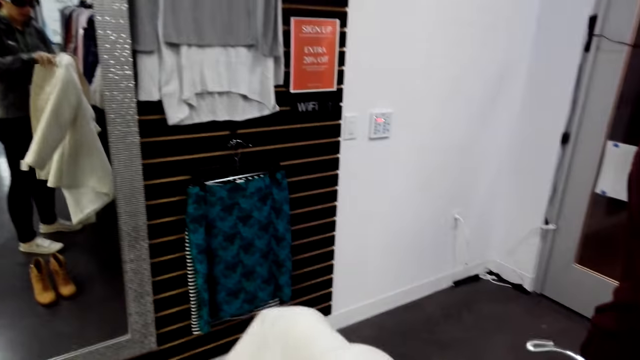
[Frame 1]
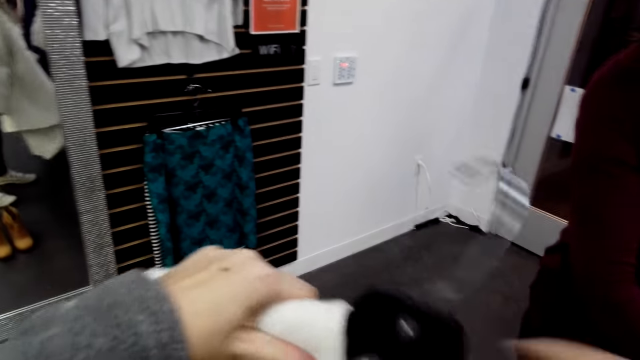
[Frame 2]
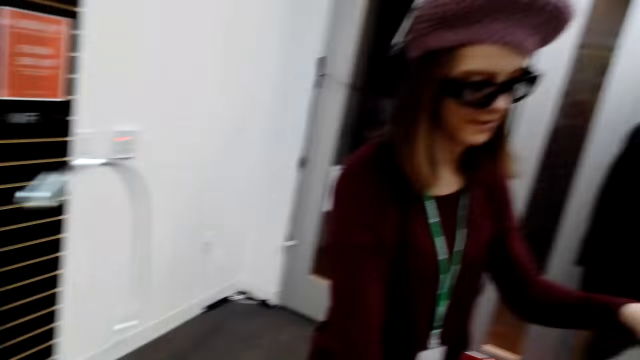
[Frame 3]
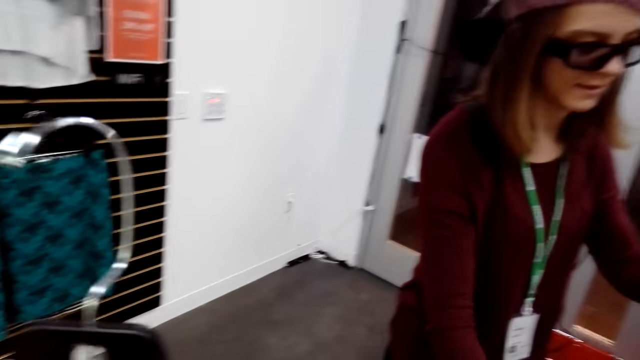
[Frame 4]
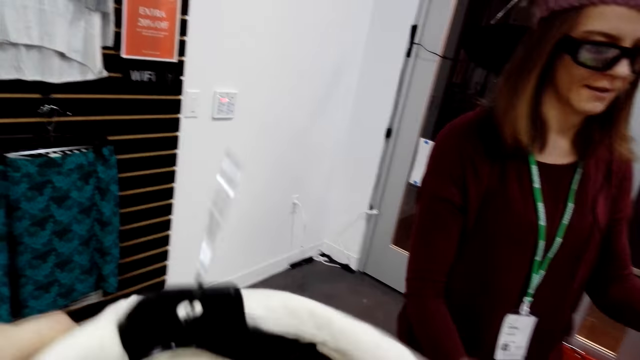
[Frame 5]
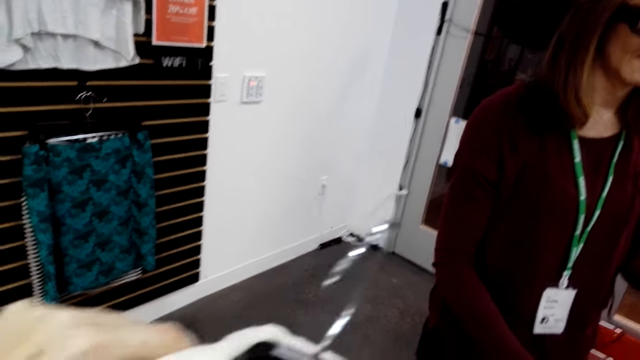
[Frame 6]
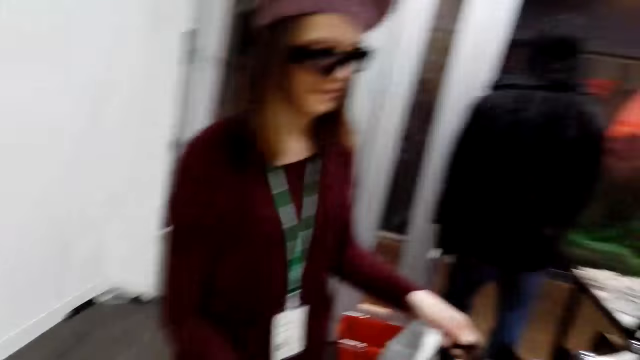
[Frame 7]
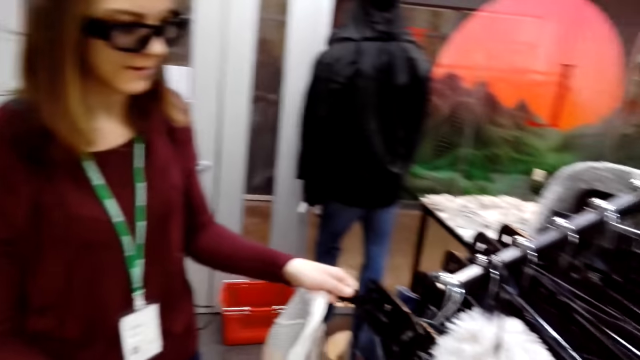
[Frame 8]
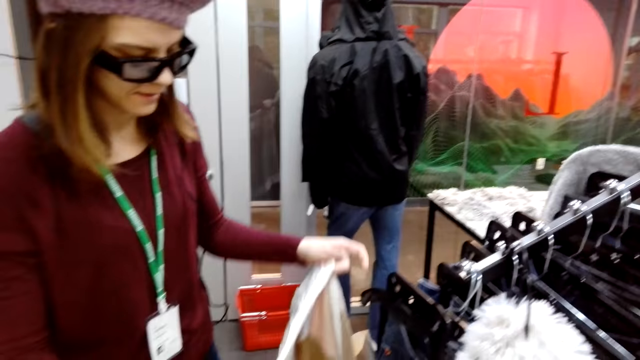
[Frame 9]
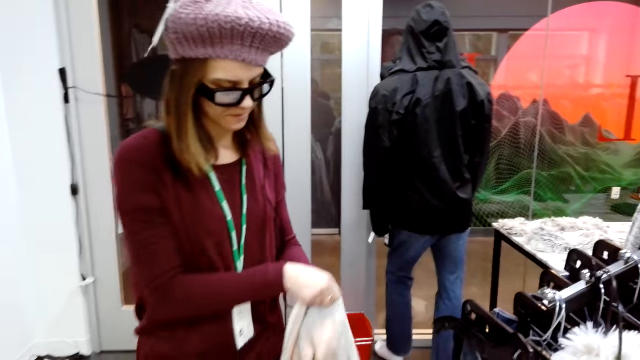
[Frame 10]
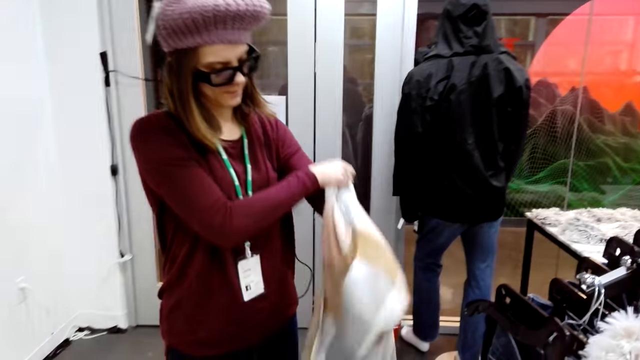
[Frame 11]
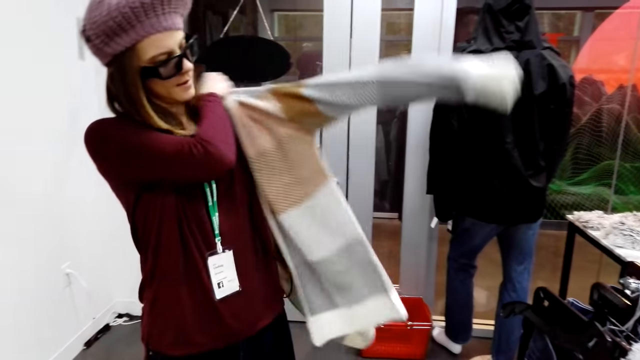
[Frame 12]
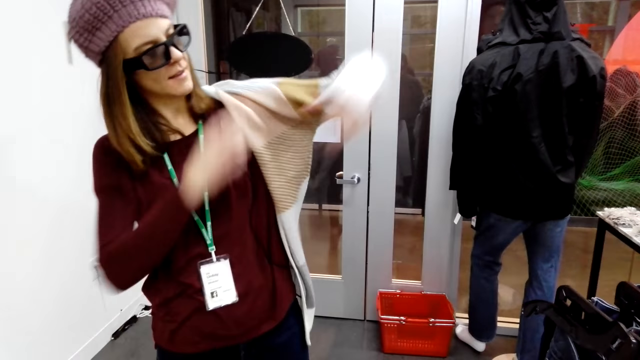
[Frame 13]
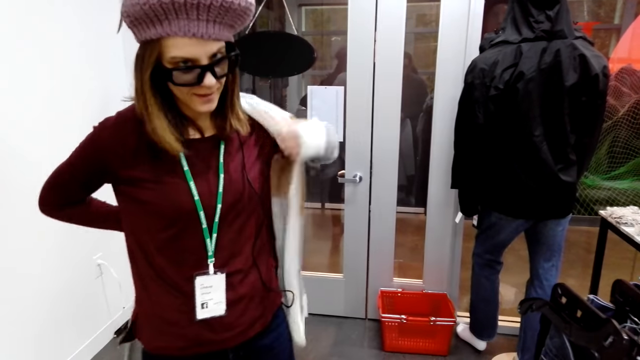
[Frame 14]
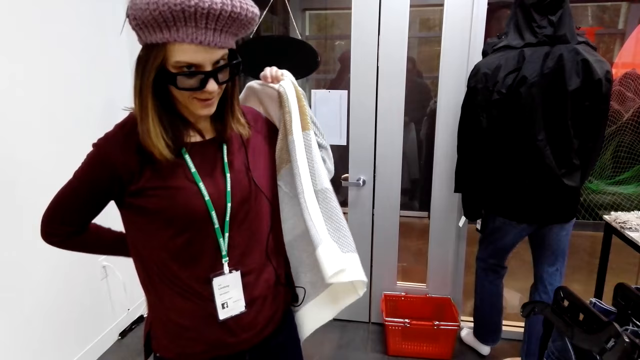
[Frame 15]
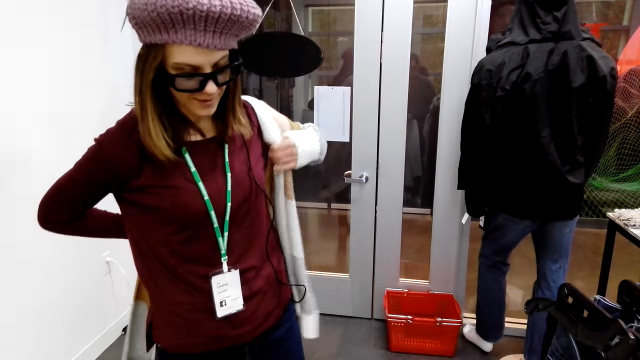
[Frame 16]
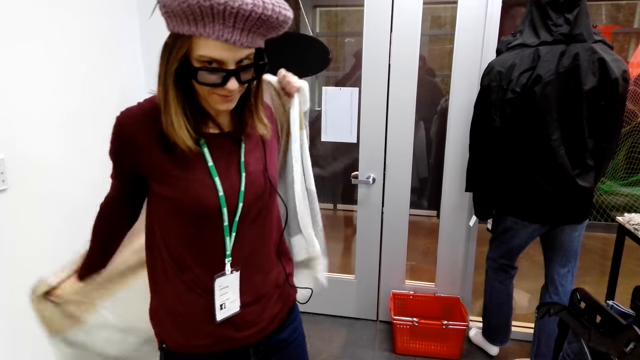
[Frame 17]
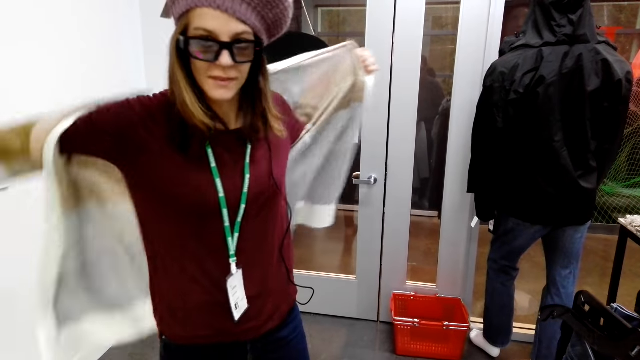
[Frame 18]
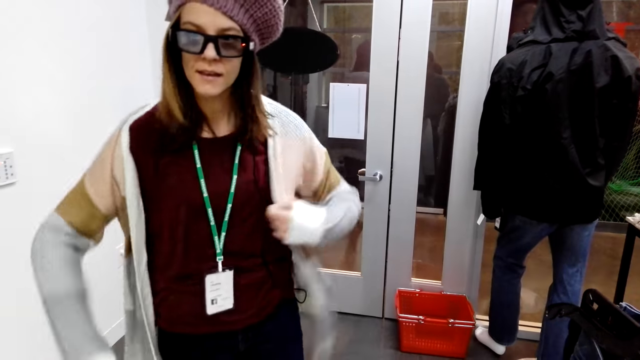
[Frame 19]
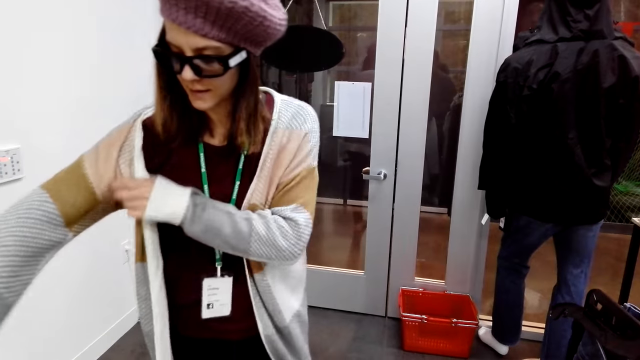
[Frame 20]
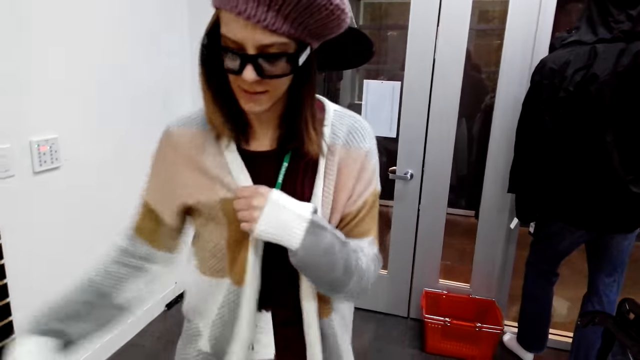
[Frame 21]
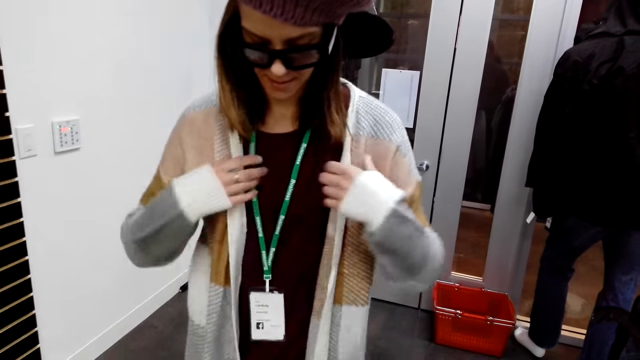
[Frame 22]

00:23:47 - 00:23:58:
The camera wearer puts the trench or cloth back on the hanger. They look at the cloth. They respond to the man. The woman wears the sweater. The man talks to the camera wearer.

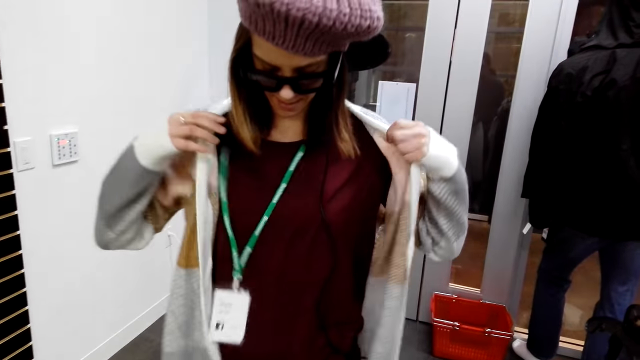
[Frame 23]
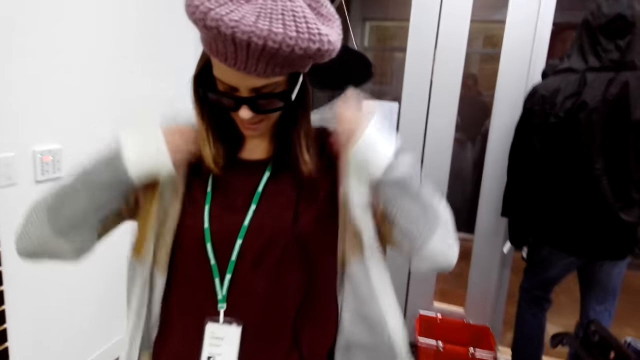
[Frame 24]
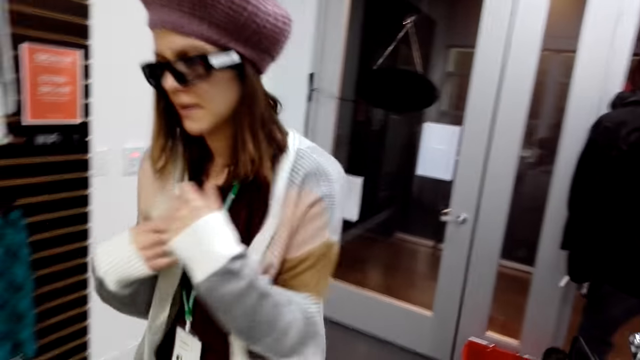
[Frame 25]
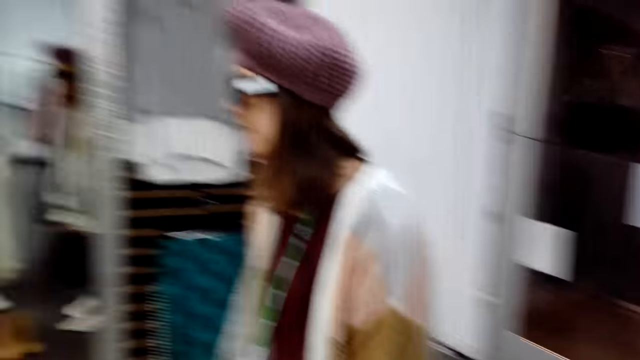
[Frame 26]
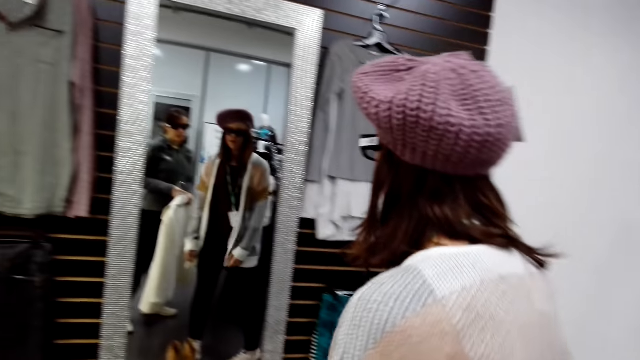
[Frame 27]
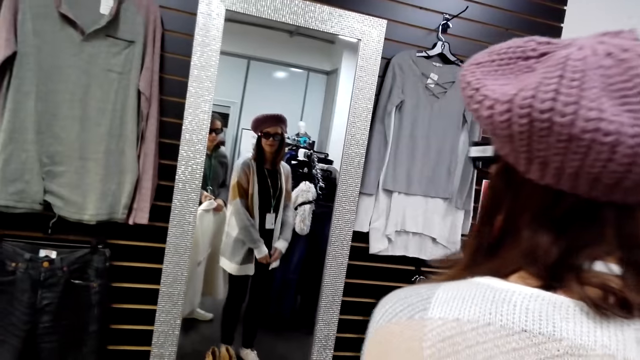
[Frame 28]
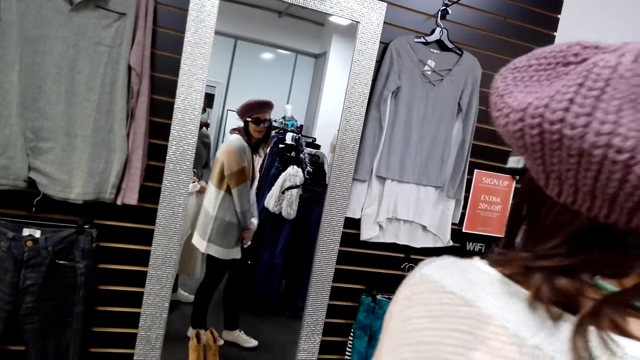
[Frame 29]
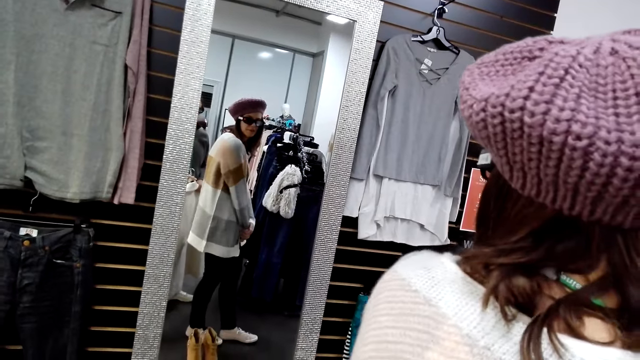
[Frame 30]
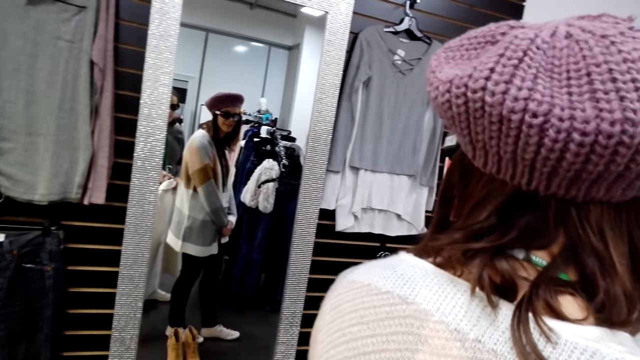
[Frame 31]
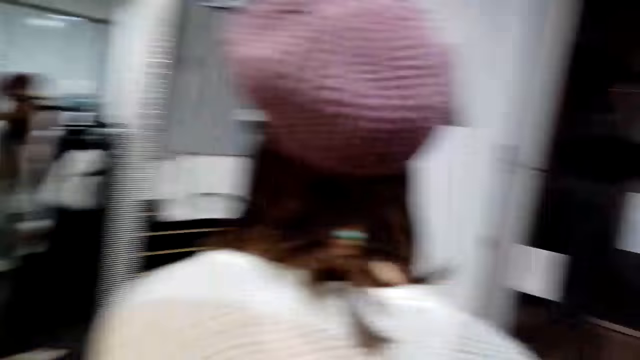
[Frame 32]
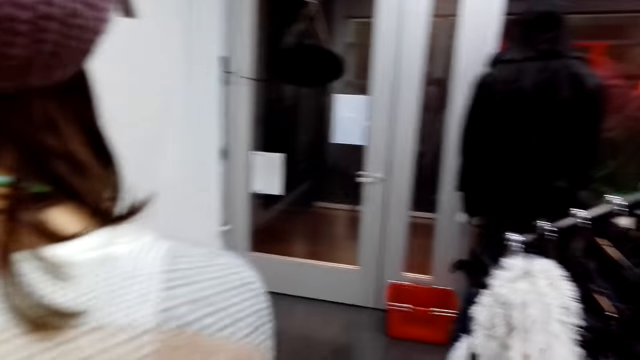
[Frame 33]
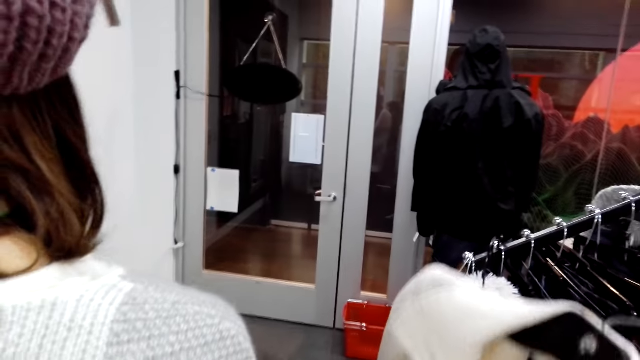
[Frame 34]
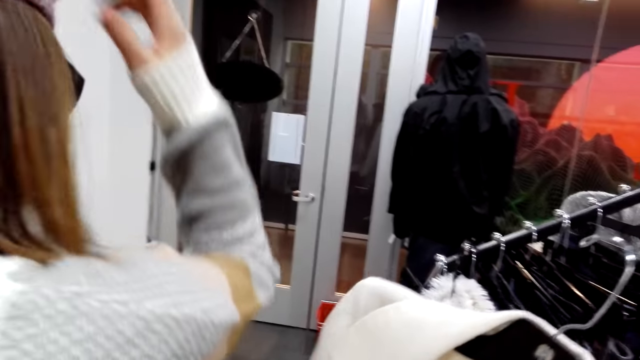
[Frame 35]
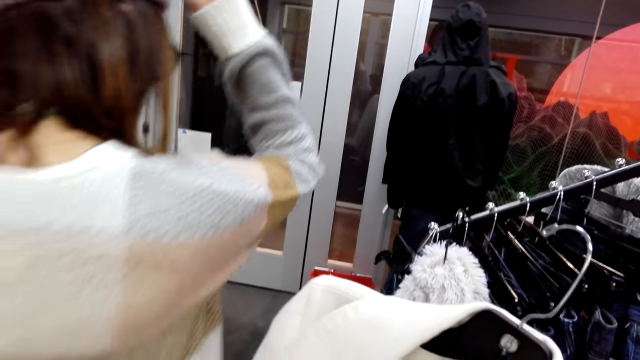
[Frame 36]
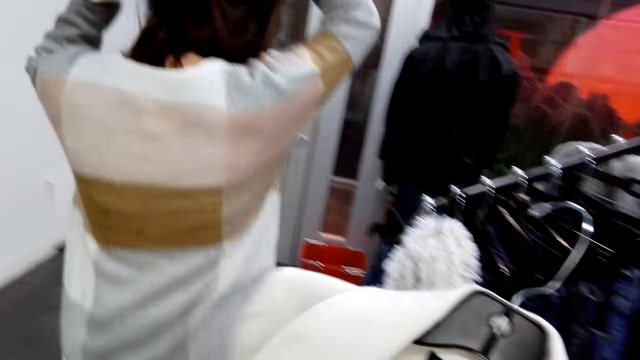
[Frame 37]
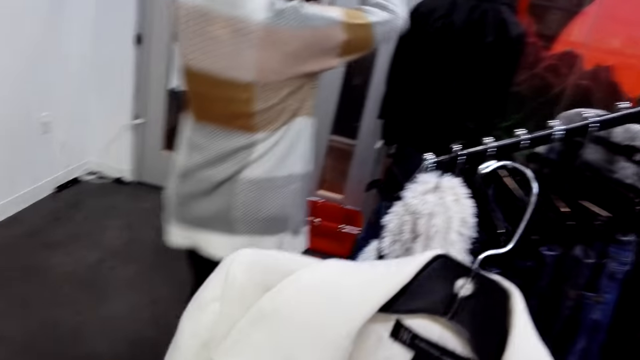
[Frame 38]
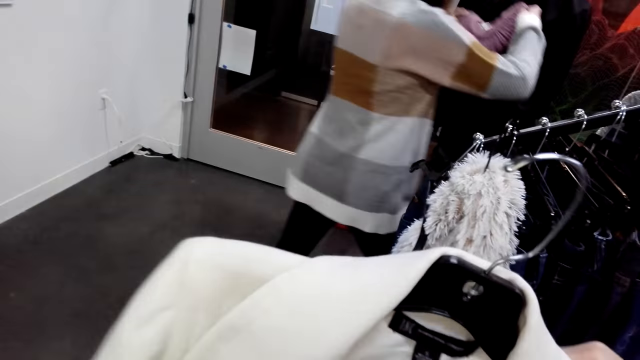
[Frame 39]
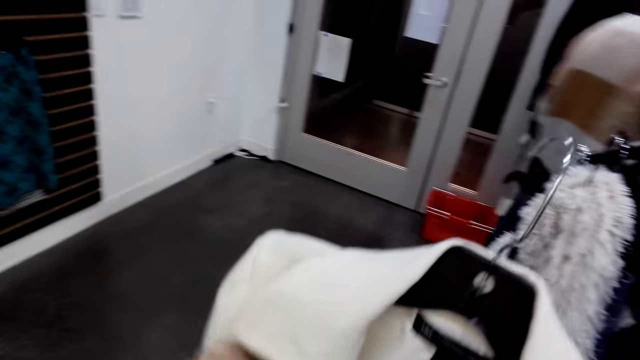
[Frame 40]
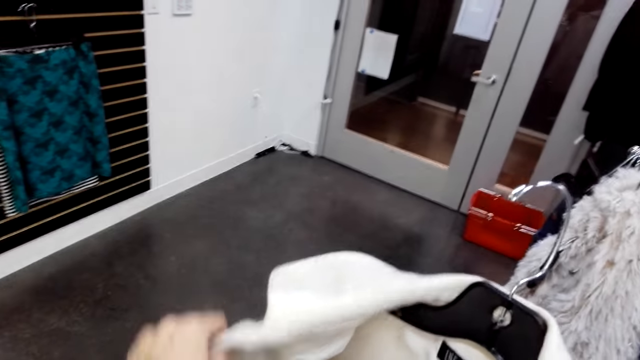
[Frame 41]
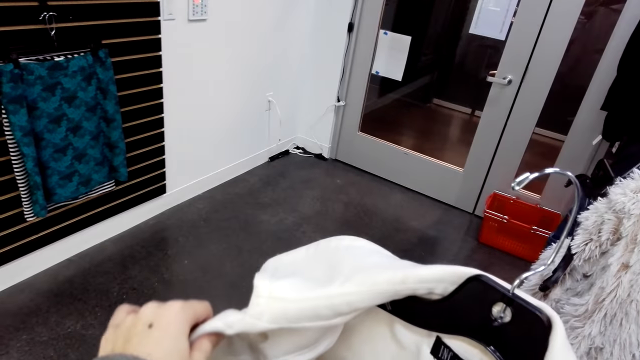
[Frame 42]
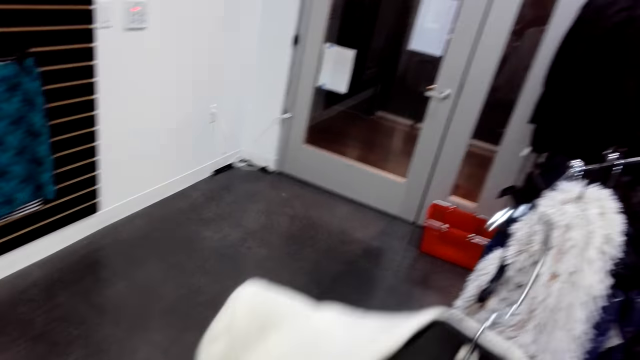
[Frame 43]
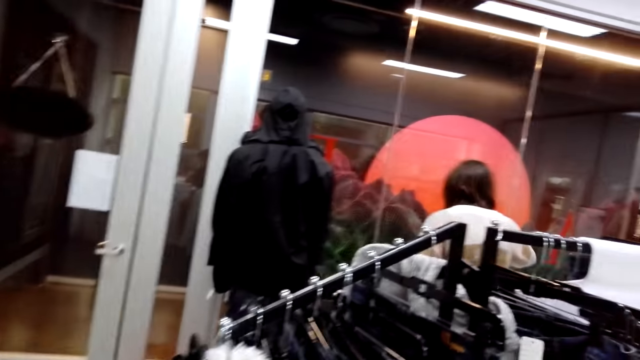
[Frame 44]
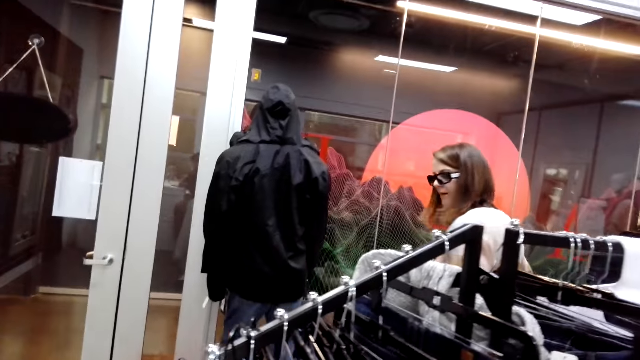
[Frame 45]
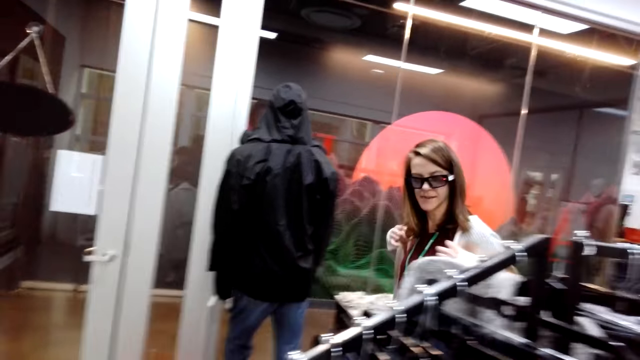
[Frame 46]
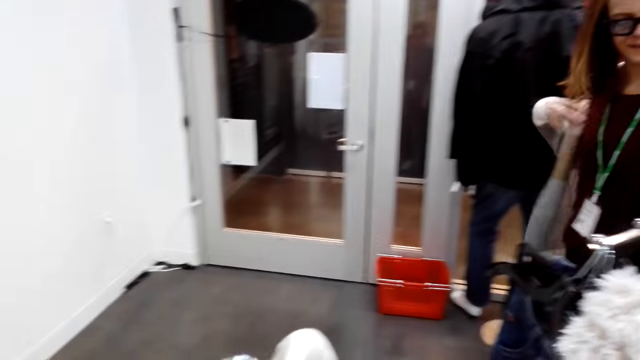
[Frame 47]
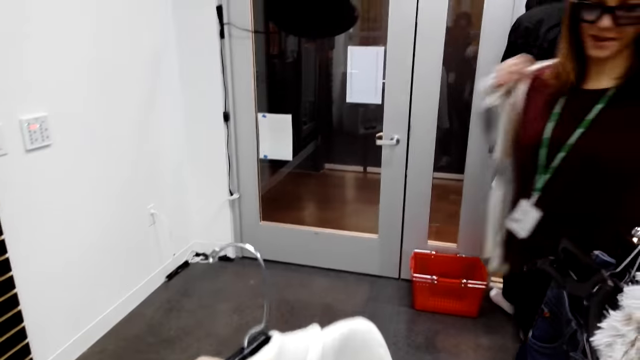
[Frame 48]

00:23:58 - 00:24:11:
The woman moves to the mirror, looks at herself in the mirror and turns around. The camera wearer converses to the woman. They look at the coat. The woman walks in the store. The camera wearer touches the coat. They look at the price tag on the trench. They look at the woman. The woman walks in the store.
